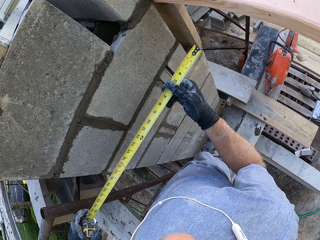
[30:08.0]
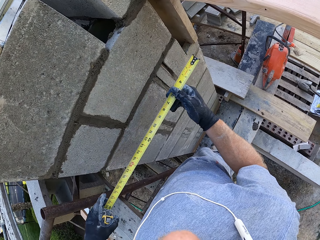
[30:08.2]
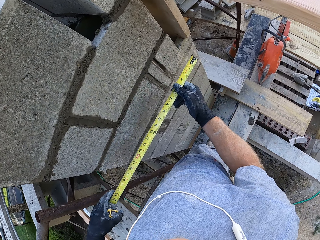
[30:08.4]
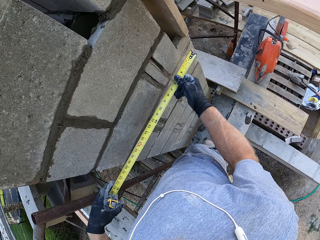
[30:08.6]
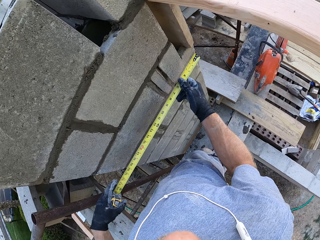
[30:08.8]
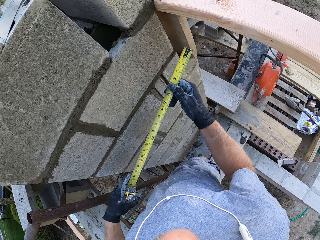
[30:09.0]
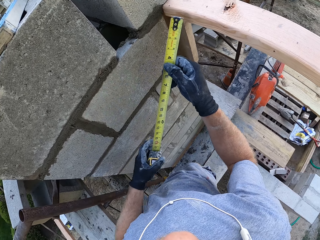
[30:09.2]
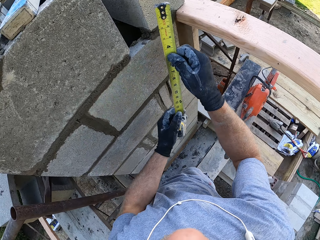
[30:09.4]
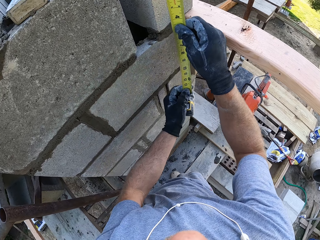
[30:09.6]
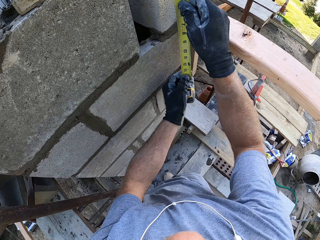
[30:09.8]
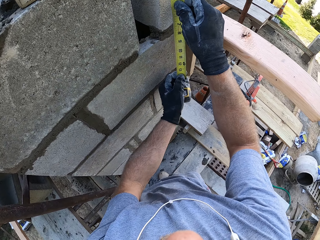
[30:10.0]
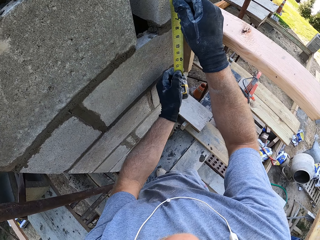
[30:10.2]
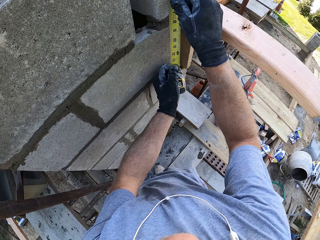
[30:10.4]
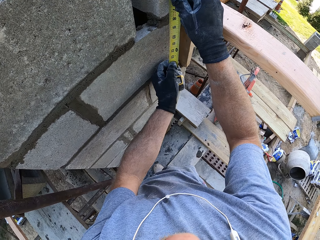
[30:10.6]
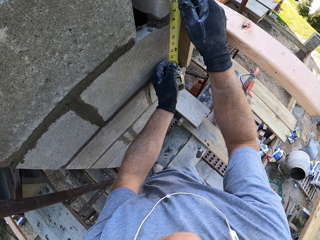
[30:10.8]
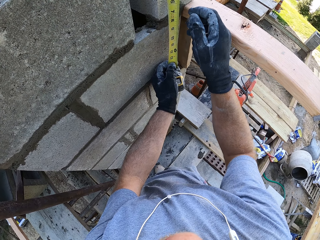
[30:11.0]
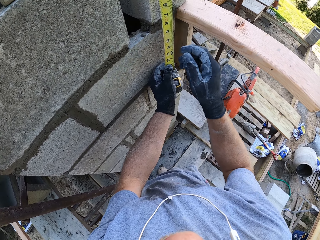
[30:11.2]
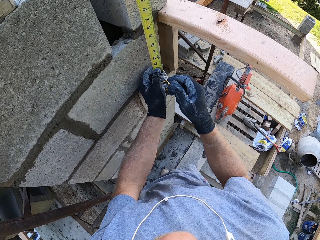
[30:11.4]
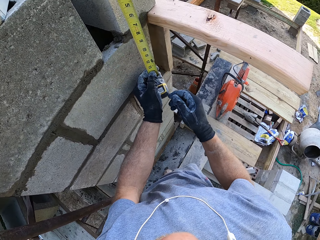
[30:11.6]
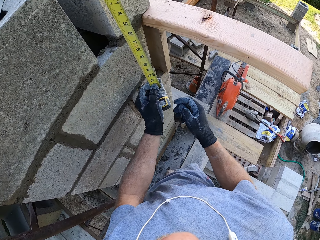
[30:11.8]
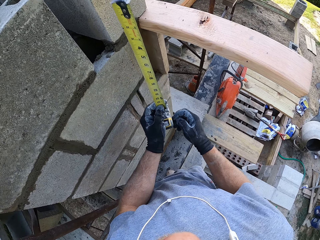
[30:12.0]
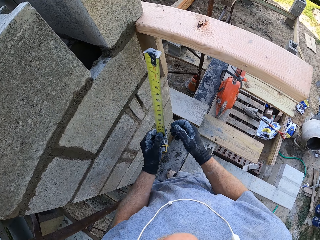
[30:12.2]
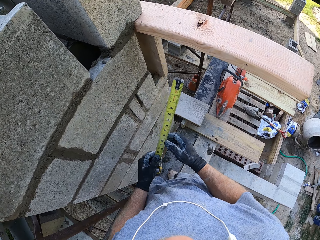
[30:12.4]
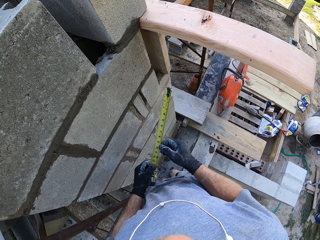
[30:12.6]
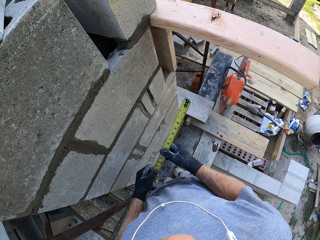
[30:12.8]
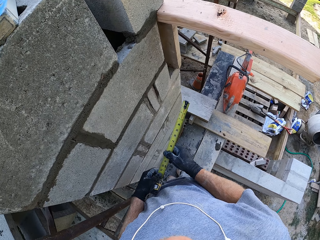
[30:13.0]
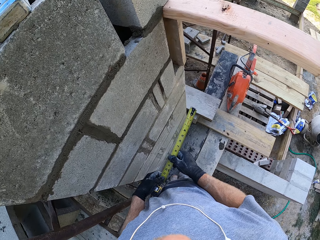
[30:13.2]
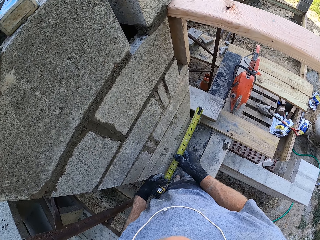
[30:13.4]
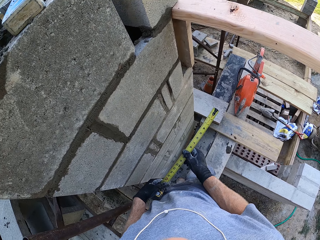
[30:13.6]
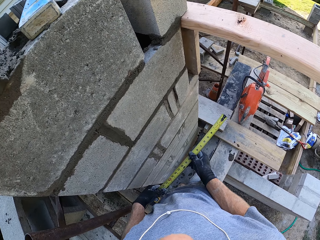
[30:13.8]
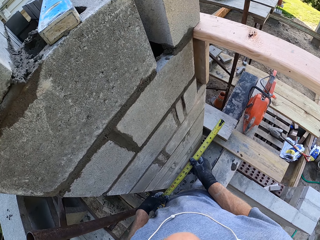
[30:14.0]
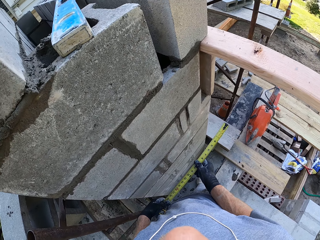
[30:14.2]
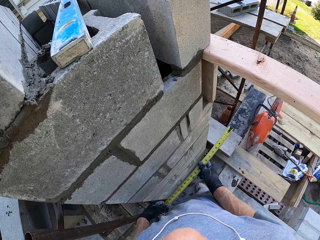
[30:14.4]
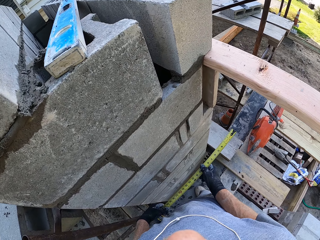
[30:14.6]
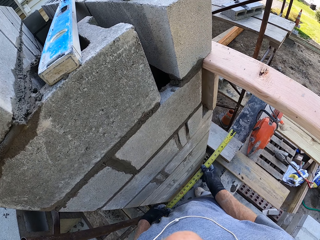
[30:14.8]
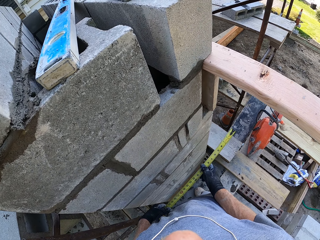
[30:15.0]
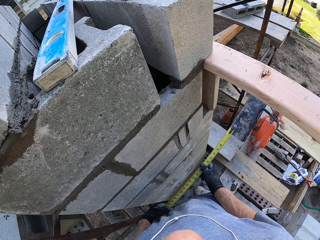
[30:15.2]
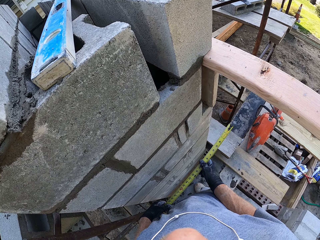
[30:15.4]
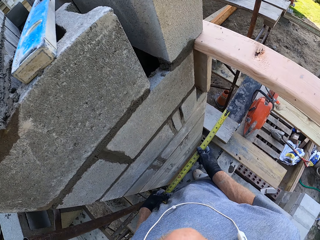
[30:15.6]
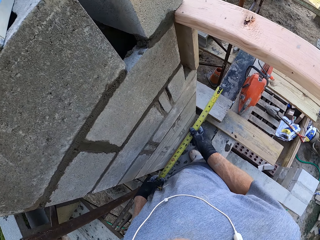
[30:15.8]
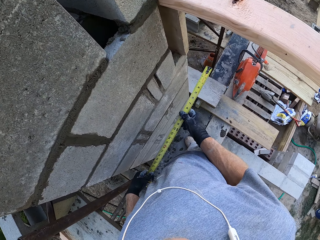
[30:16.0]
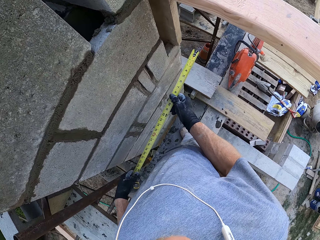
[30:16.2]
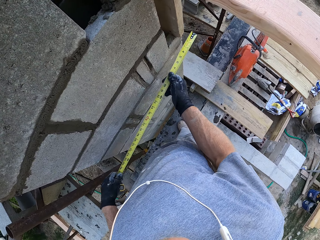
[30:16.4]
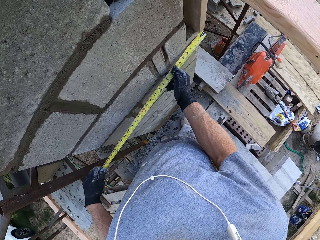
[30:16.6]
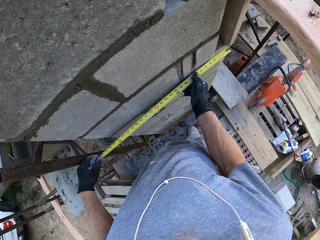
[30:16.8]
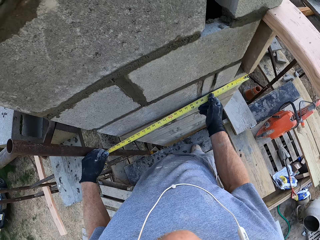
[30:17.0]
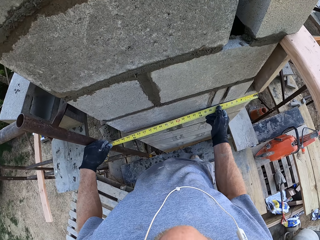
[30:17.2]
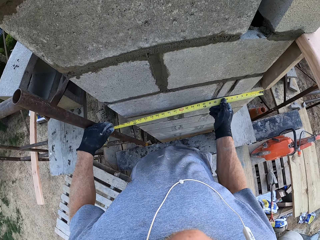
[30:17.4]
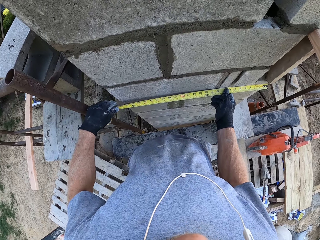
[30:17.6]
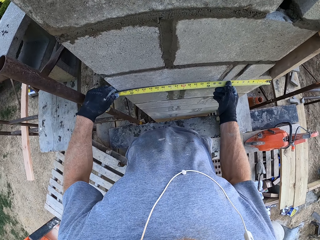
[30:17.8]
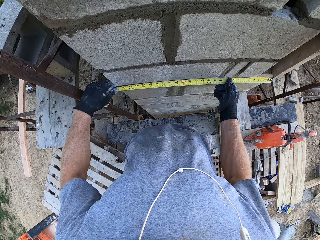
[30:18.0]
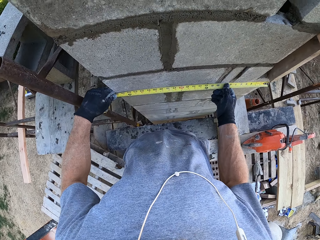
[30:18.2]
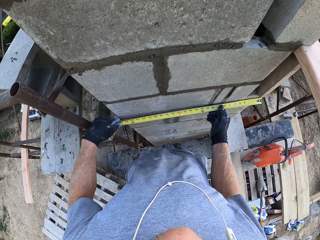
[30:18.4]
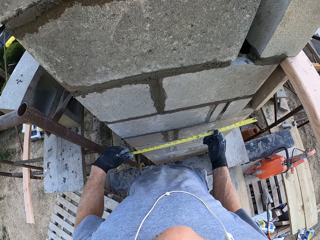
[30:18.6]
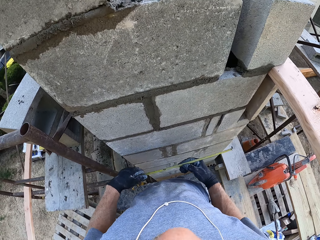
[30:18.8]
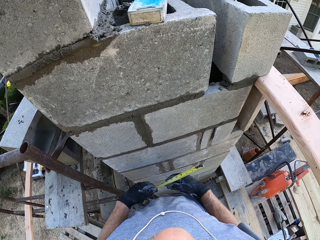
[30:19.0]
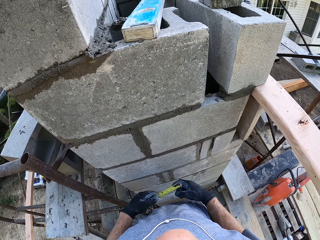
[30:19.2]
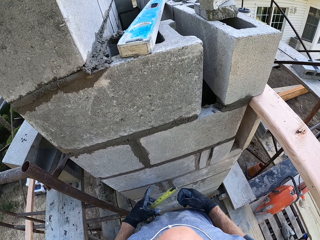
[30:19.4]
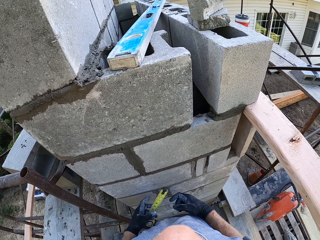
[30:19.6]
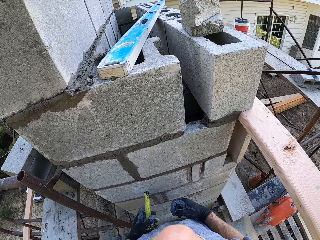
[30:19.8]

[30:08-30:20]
The camera wearer holds the tape measure. They measure the brick. They hold the tape measure. They measure the brick.

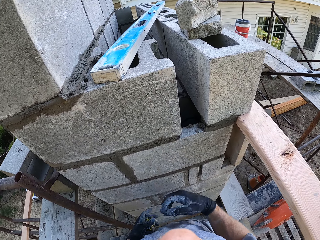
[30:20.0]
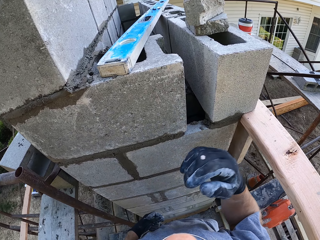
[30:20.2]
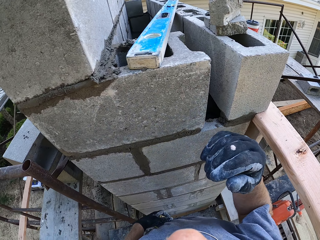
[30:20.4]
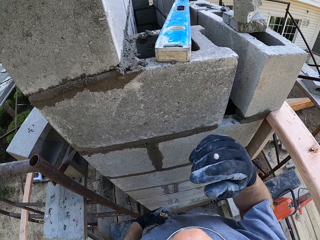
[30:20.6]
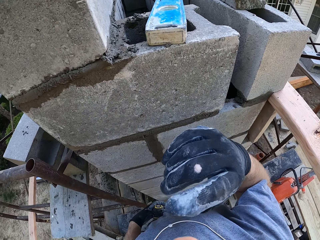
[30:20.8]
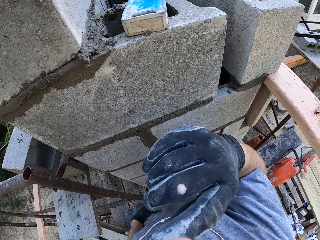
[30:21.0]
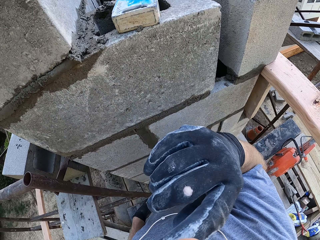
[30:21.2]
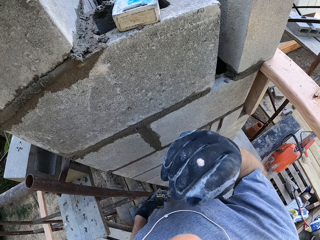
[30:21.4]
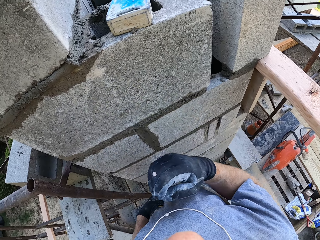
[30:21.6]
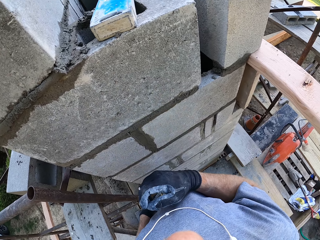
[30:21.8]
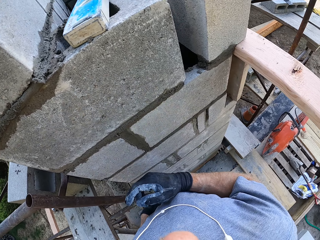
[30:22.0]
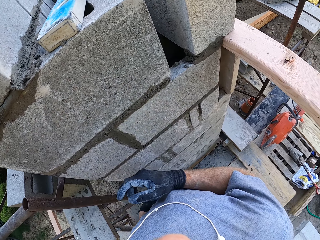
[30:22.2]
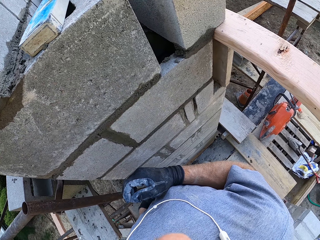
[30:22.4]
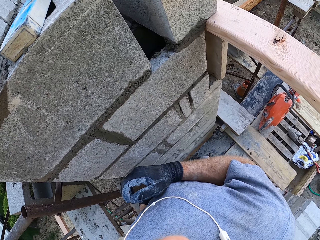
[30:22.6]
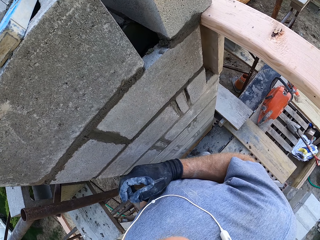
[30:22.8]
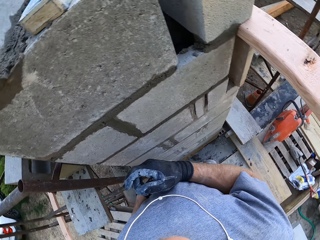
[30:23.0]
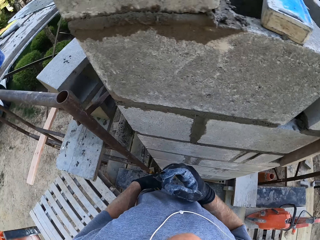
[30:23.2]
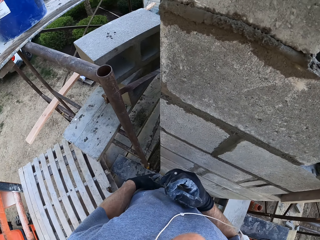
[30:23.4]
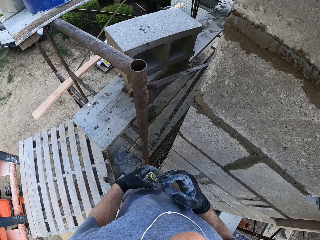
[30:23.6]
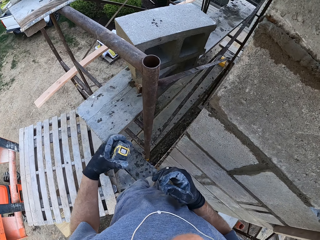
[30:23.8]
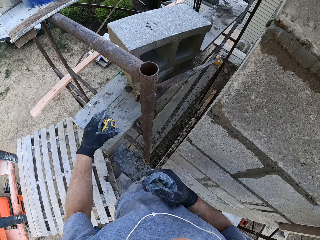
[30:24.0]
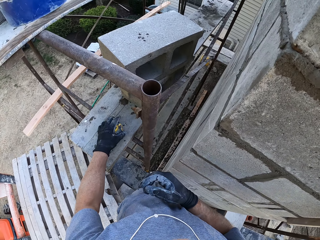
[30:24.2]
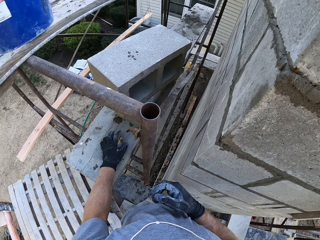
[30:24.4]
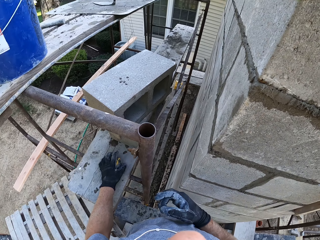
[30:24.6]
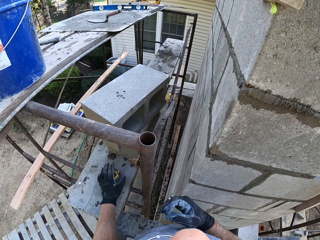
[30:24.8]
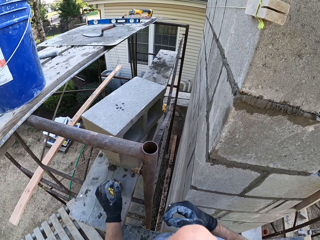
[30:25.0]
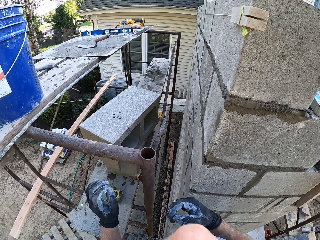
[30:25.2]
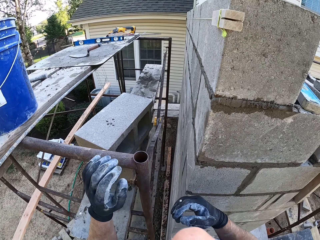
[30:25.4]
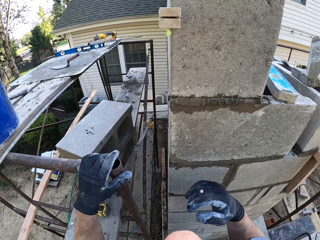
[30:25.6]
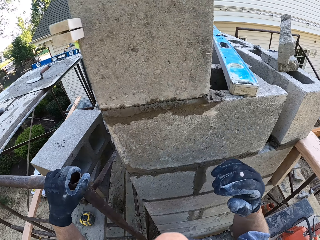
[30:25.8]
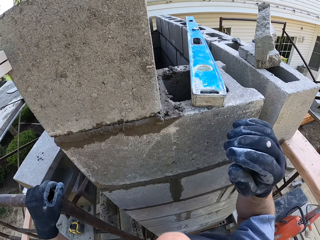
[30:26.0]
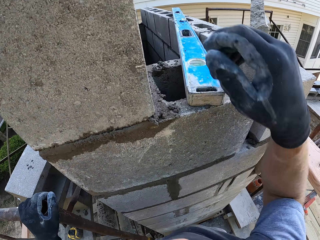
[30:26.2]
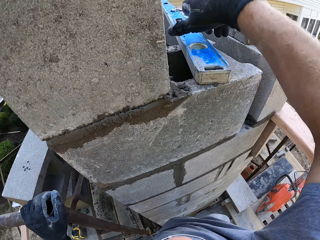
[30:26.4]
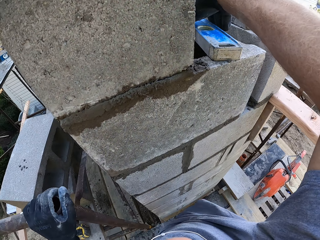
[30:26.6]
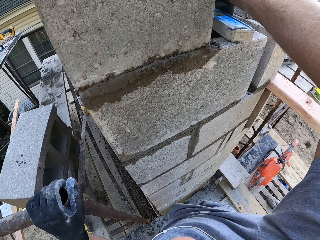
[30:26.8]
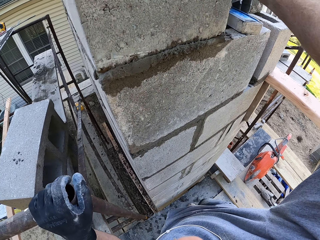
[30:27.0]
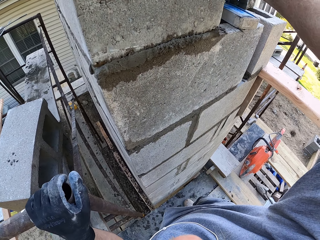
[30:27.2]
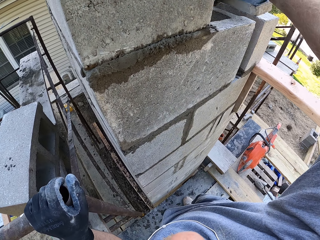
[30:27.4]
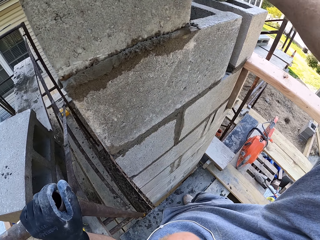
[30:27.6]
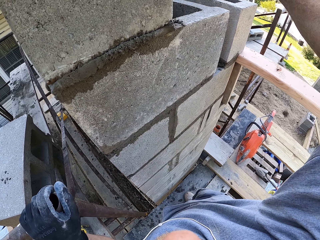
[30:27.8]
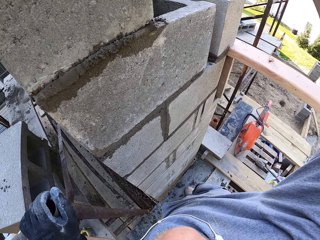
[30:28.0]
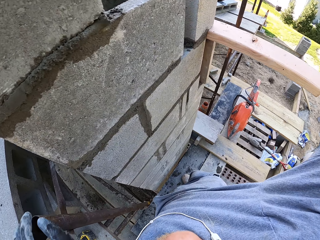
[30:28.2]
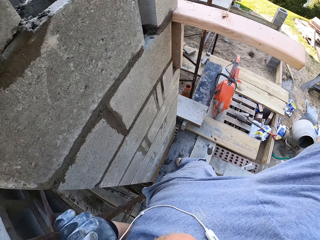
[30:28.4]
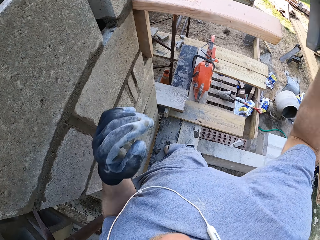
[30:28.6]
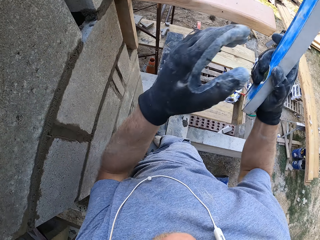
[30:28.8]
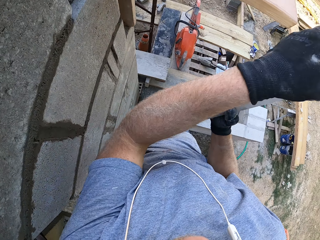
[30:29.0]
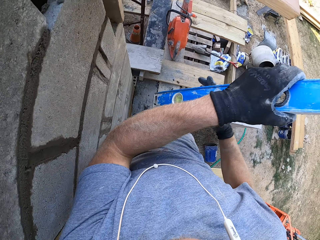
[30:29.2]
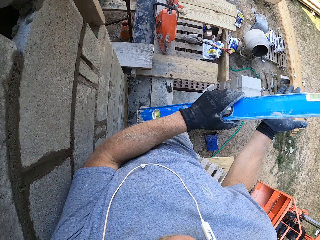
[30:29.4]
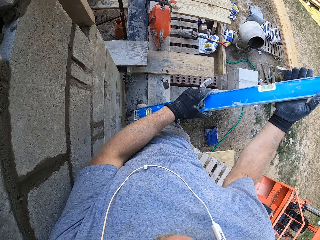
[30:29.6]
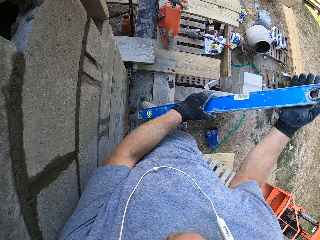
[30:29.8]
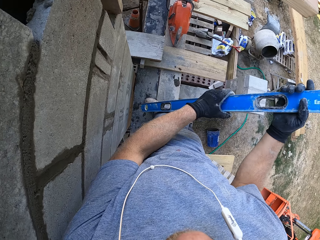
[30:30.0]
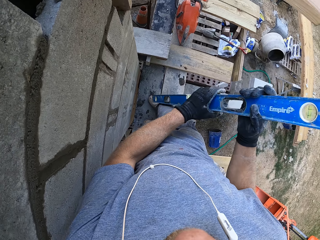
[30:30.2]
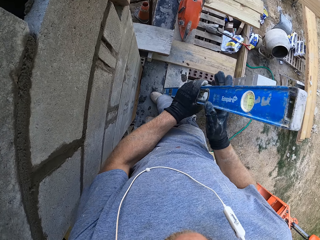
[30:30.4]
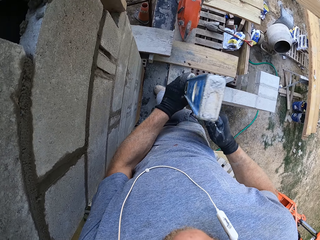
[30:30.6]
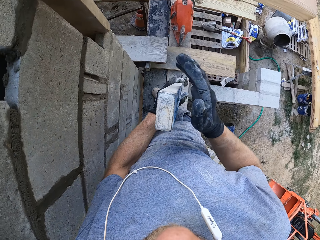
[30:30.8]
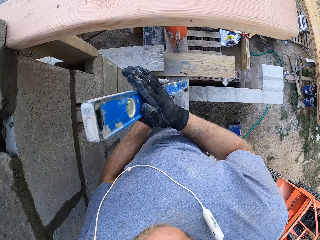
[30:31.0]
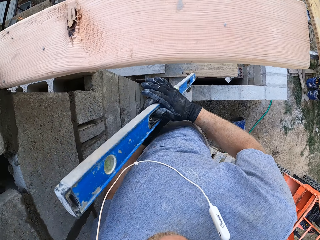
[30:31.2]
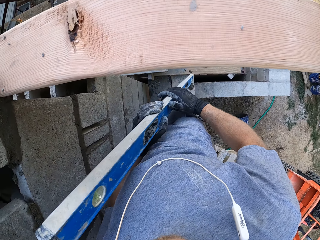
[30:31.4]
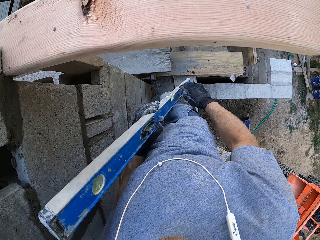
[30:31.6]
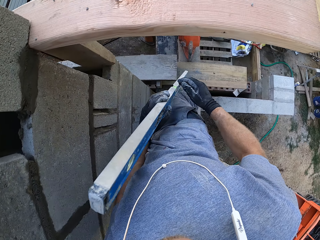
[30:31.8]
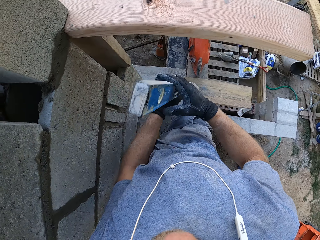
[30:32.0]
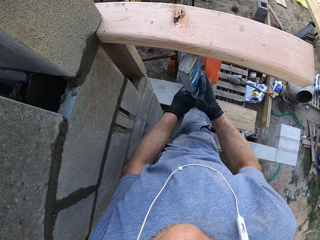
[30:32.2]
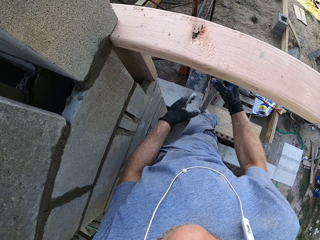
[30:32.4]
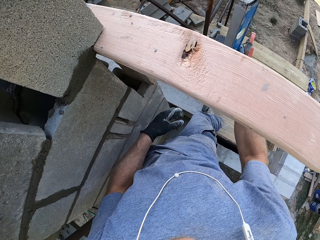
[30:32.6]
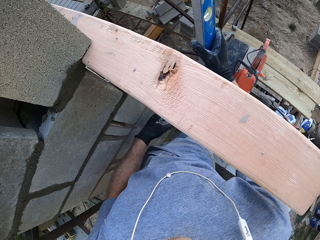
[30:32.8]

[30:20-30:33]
The camera wearer touches his face. He lifts his hand. He puts down his hand. He places the tape measure on the wooden table. He holds the metal. He takes the metal bar or construction ruler. He wipes the metal bar.
